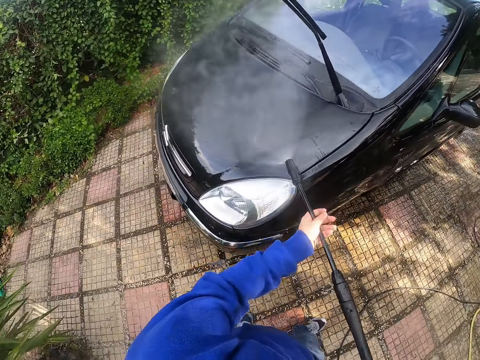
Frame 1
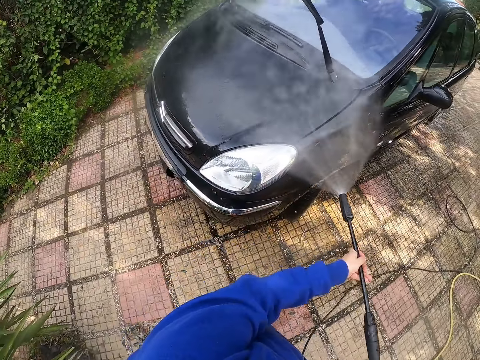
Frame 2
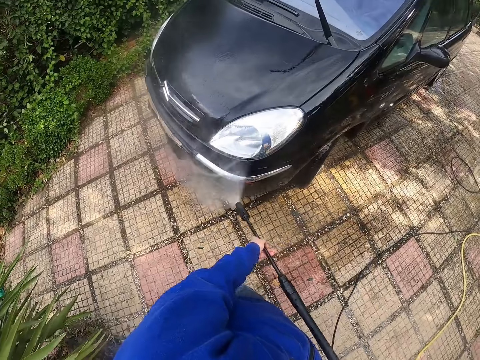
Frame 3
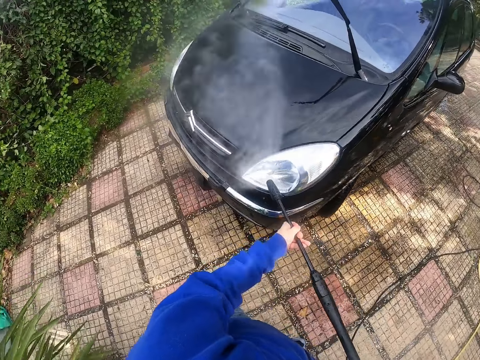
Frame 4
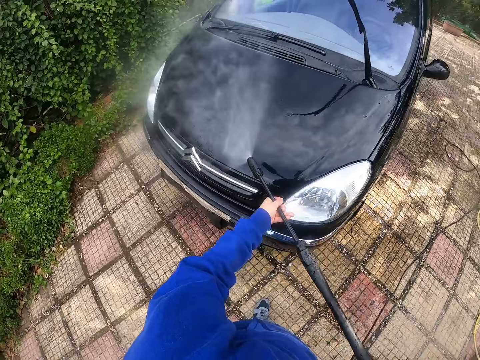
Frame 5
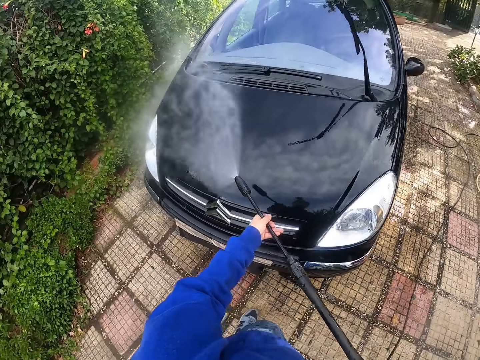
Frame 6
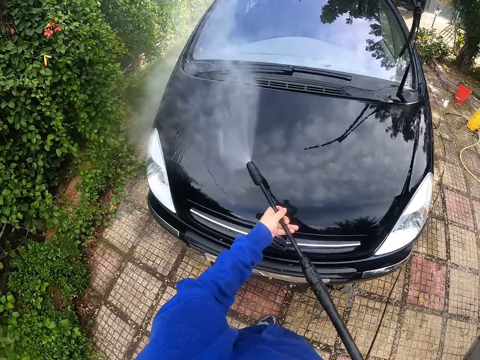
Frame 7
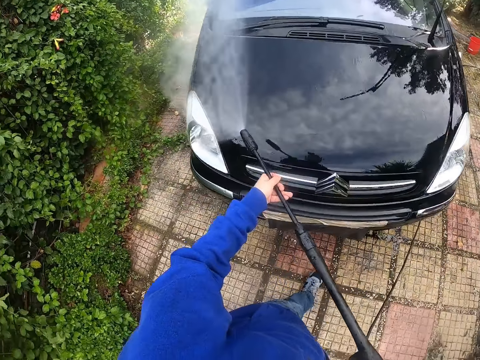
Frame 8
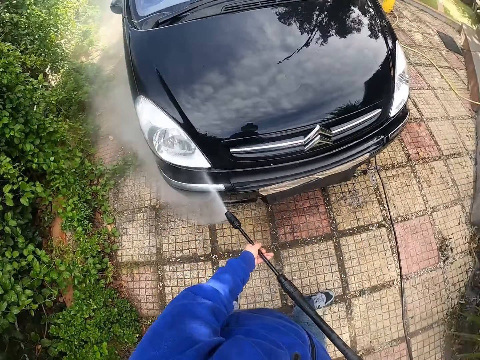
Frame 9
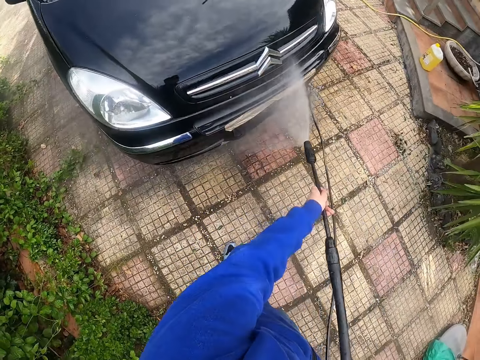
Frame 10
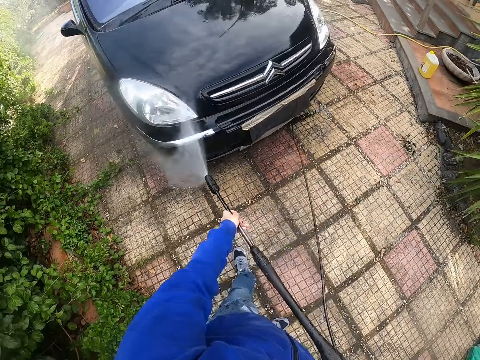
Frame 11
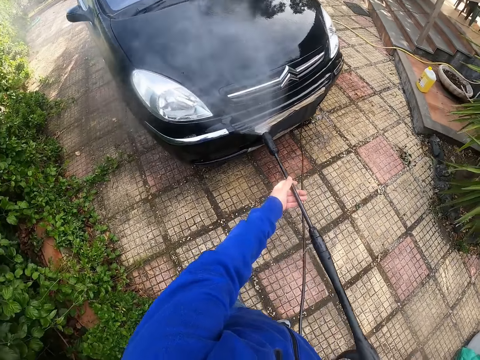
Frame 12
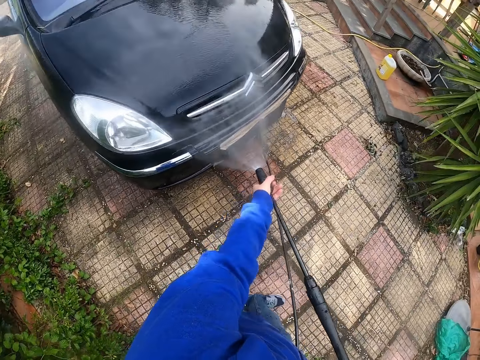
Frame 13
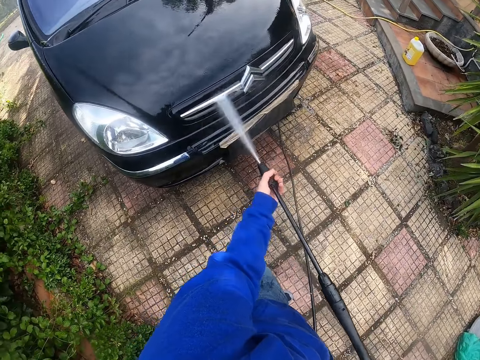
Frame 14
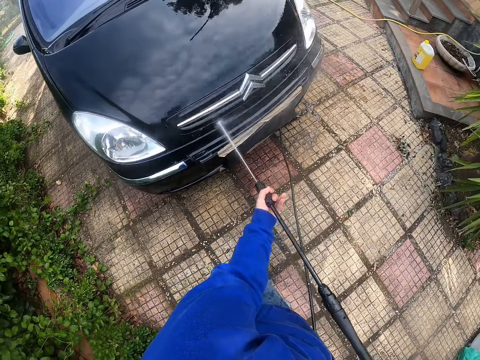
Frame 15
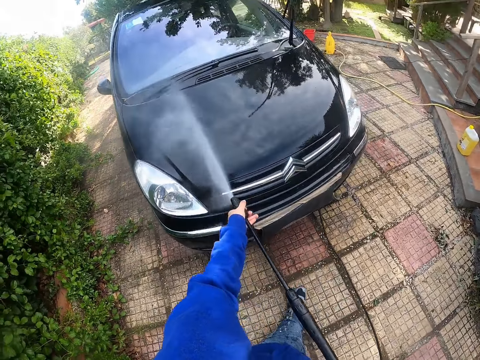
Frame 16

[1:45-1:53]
The camera wearer presses water out of the pressure washer with his hands on the car. He washes the car with a water gun. He touches the nozzle of the pressure washer with his left hand.

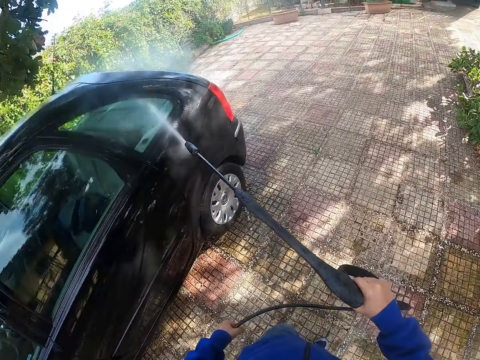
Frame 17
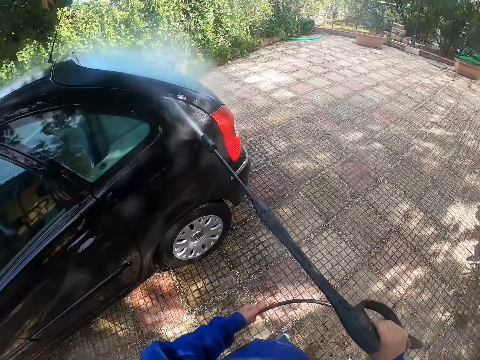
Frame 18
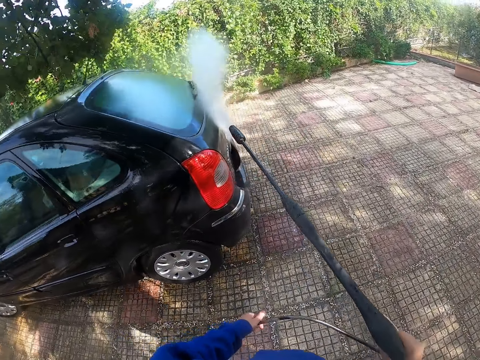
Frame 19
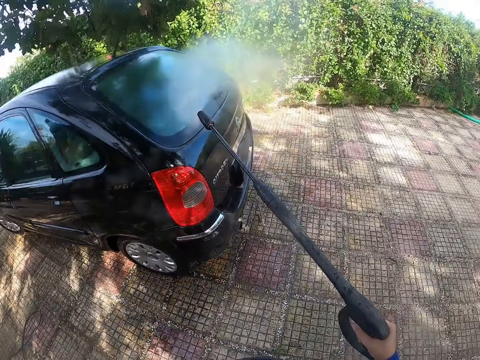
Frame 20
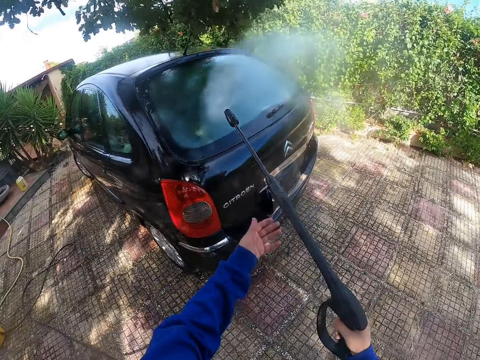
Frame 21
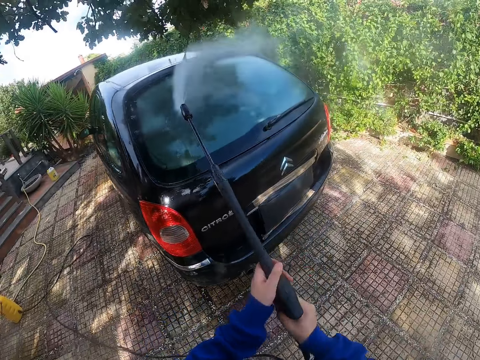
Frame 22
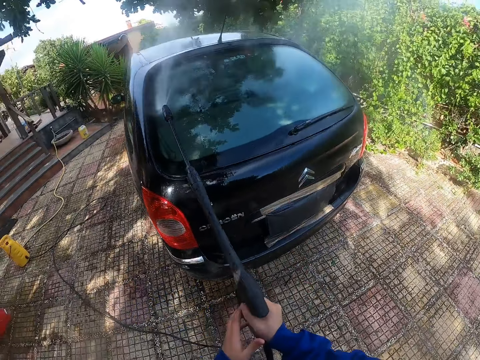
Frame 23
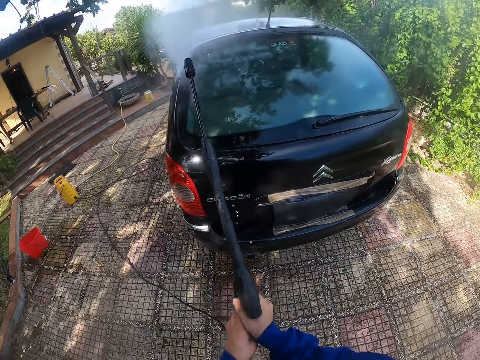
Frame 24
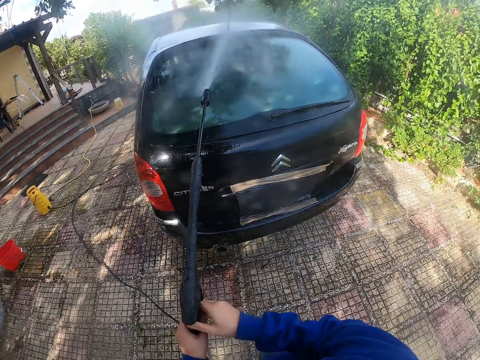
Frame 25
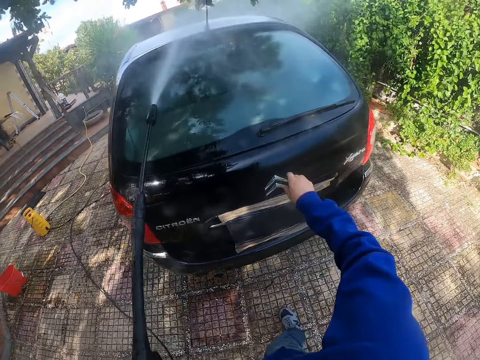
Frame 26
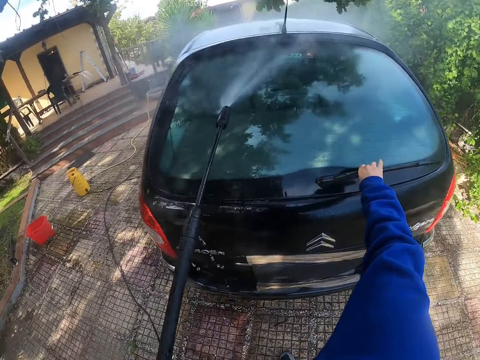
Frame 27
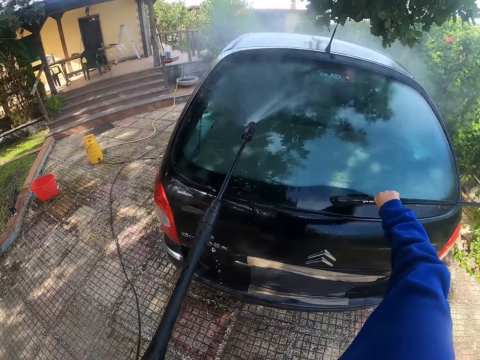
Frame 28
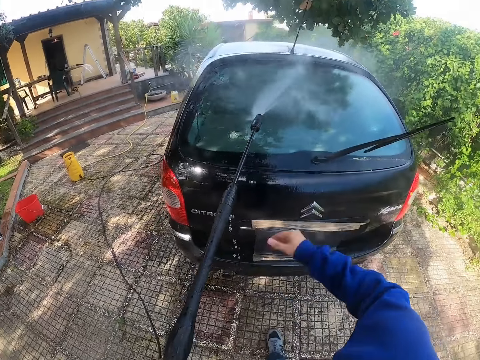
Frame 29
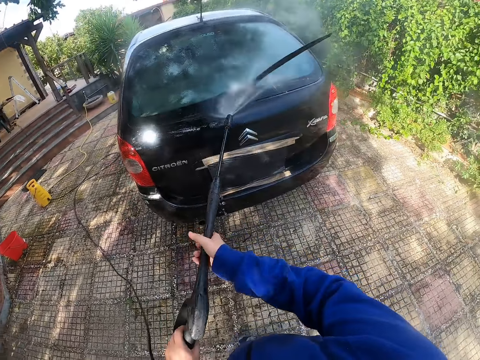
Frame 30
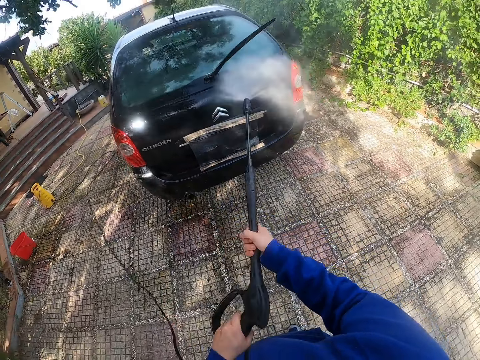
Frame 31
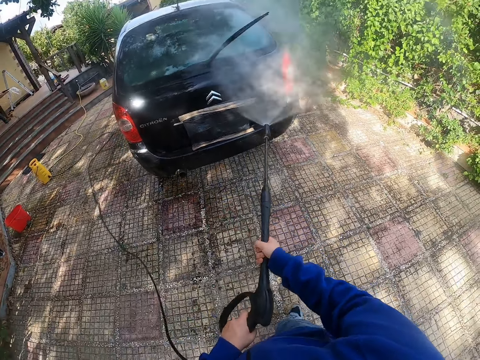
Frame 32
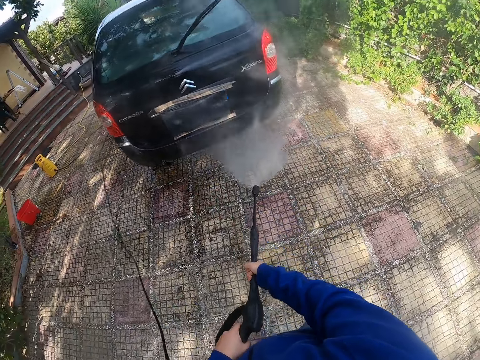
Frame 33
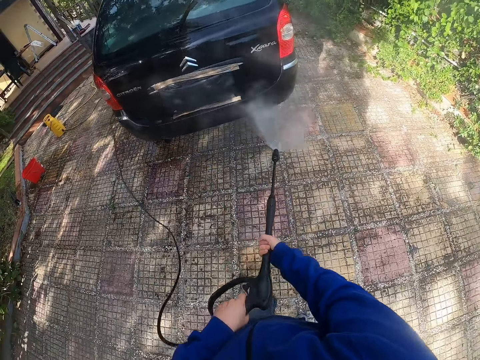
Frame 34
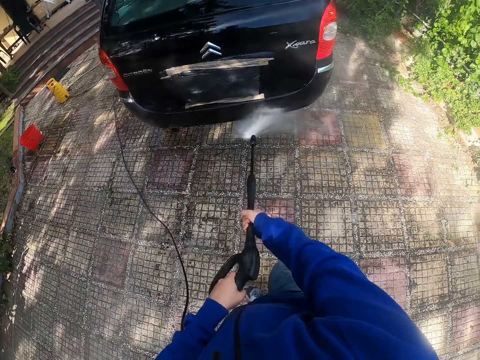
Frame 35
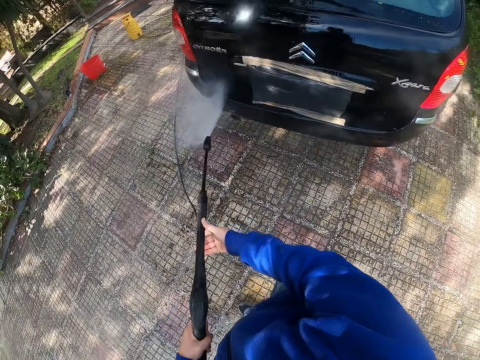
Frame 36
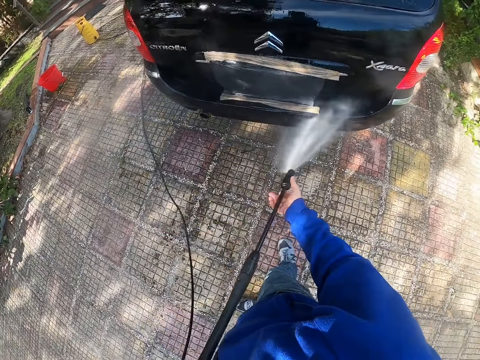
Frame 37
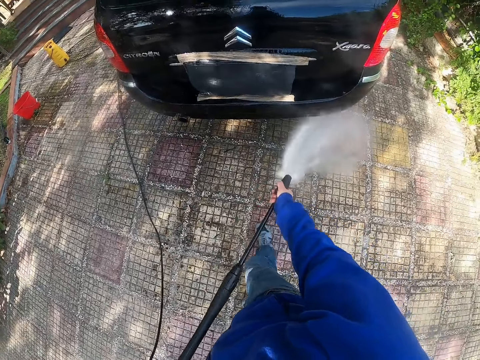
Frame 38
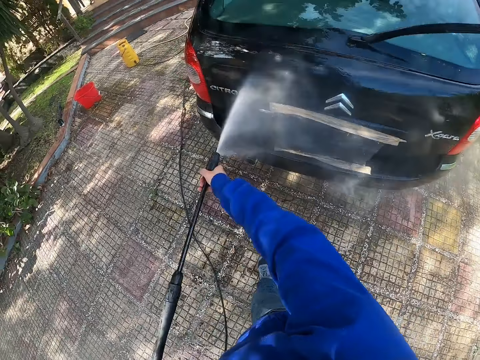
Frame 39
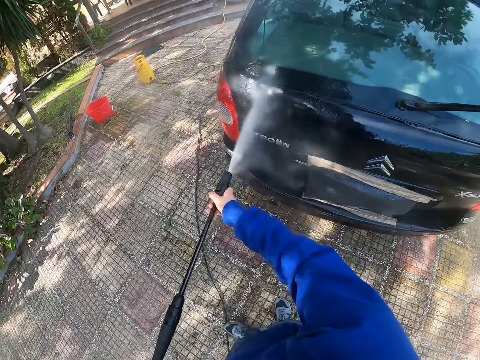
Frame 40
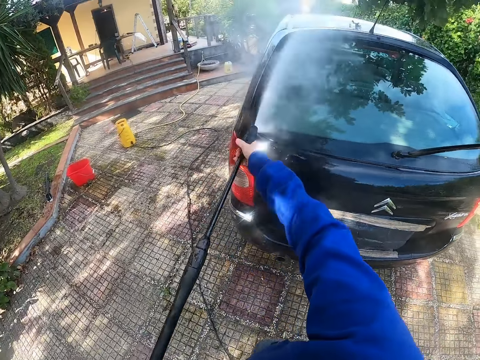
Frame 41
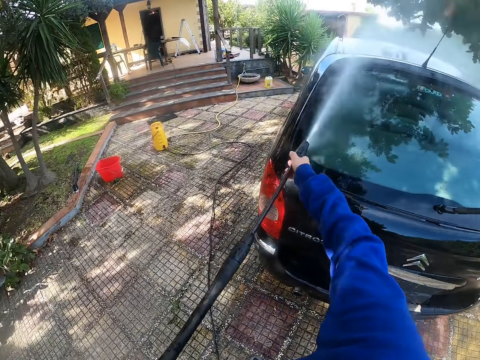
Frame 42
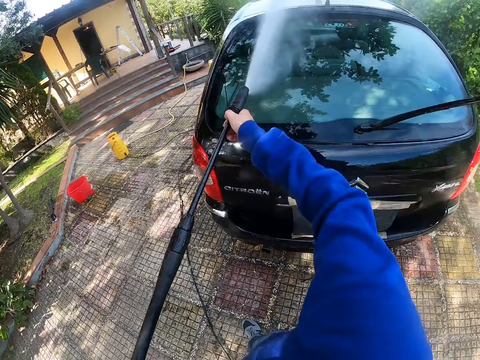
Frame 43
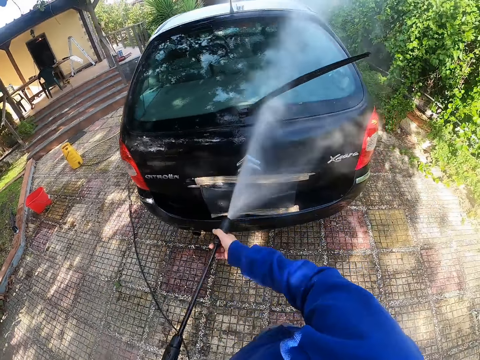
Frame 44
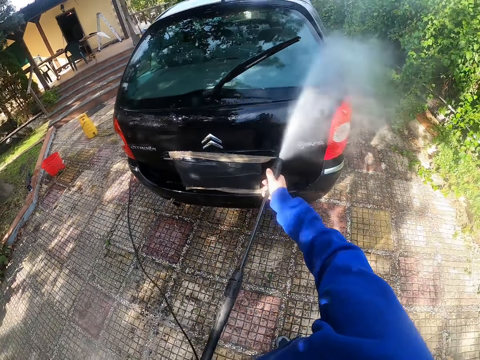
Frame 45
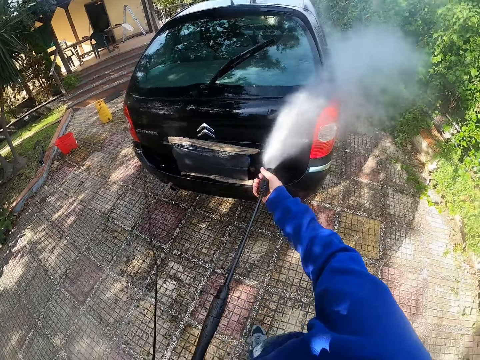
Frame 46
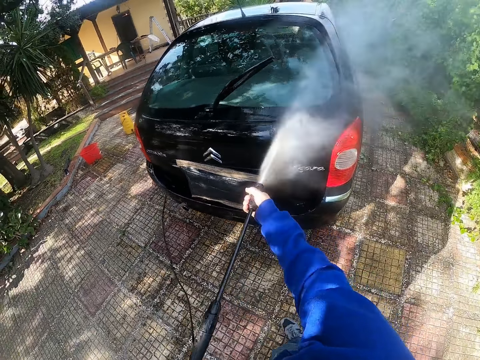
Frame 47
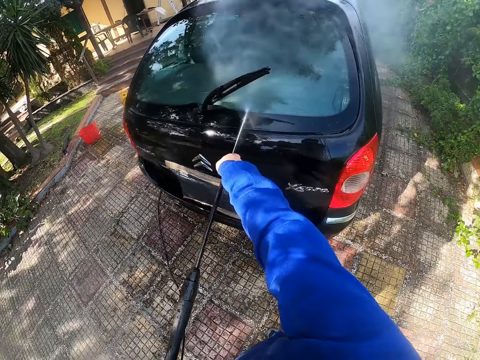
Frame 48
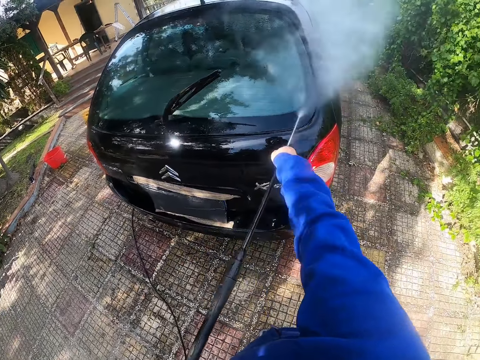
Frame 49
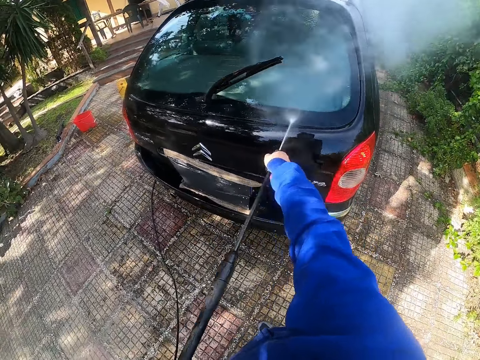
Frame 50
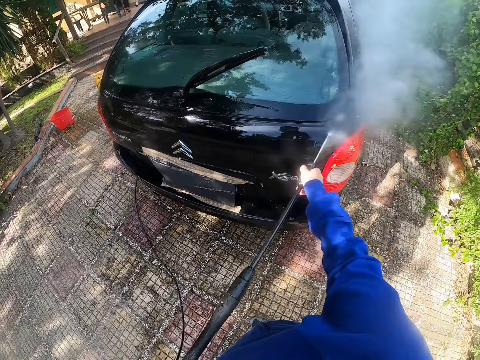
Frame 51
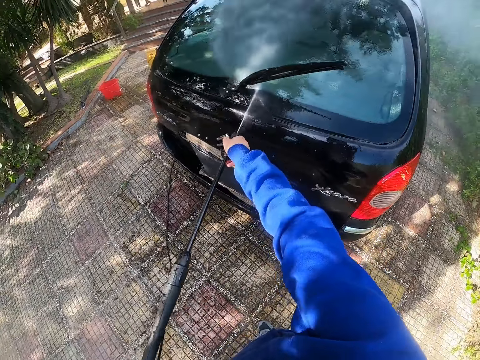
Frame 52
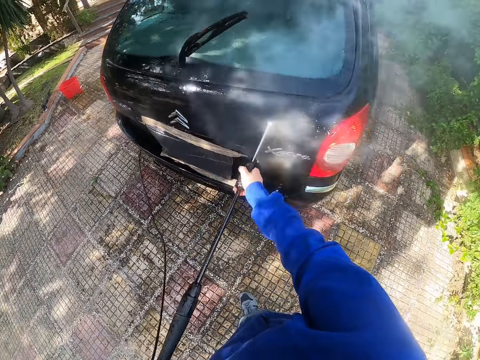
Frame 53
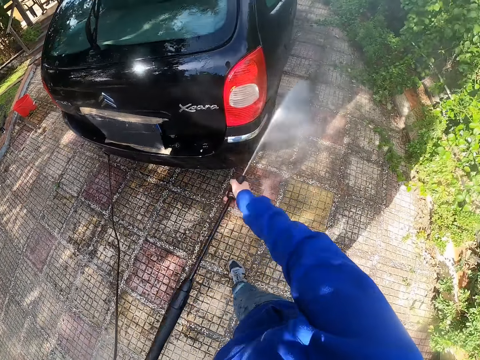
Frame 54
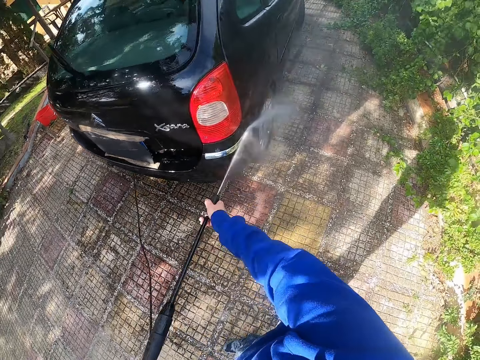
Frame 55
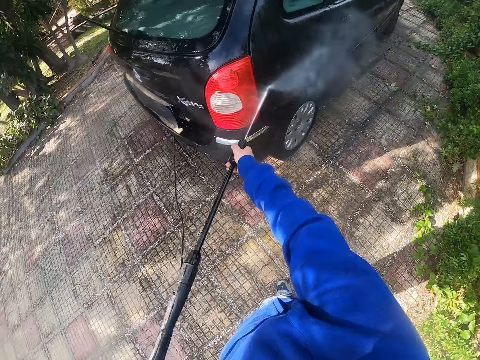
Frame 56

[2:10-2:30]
The camera wearer presses water out of the pressure washer or water gun with his right hand on the car. He presses water out of the pressure washer with his hands on the car. He raises the car back wiper with his right hand and the pressure washer in his left hand. He presses water out of the pressure washer with his hands on the car. He touches the nozzle of the pressure washer with his right hand. He washes the car with the water gun. He washes the car with the water gun again.
